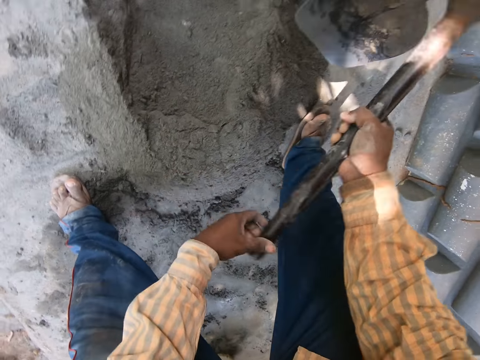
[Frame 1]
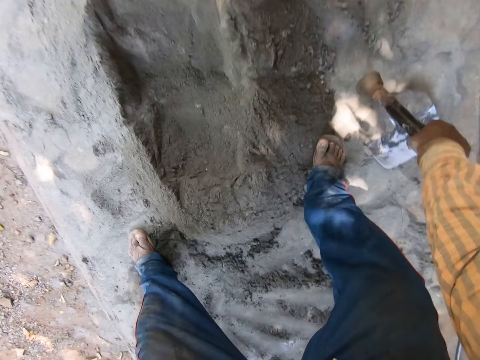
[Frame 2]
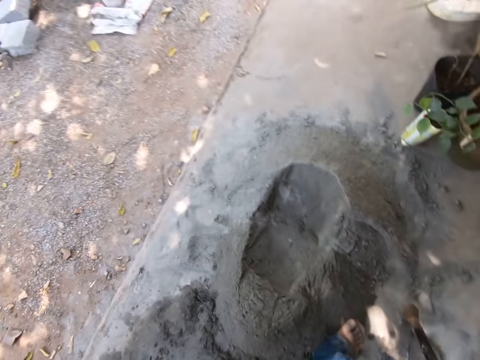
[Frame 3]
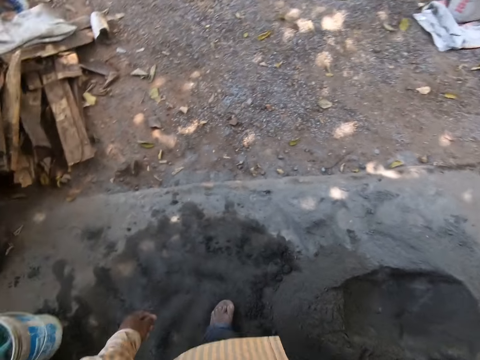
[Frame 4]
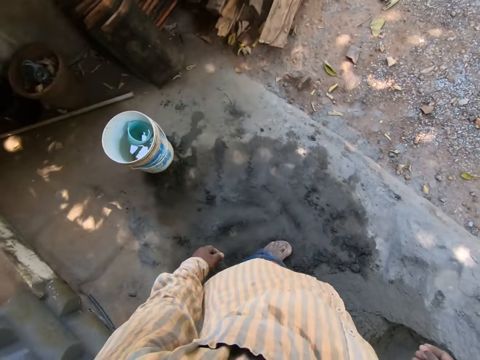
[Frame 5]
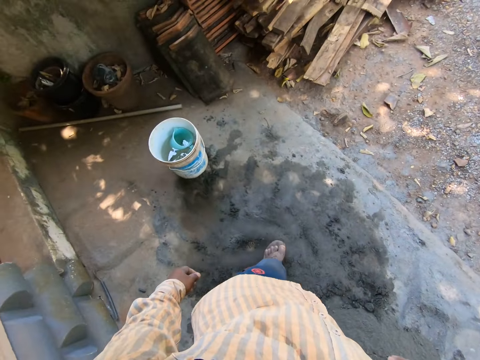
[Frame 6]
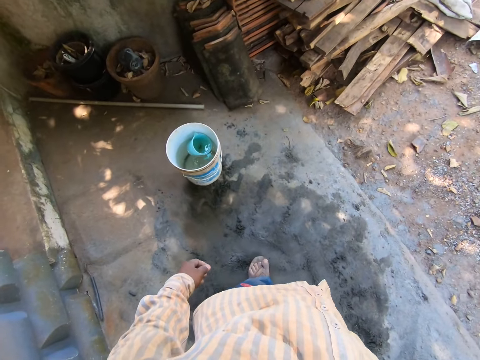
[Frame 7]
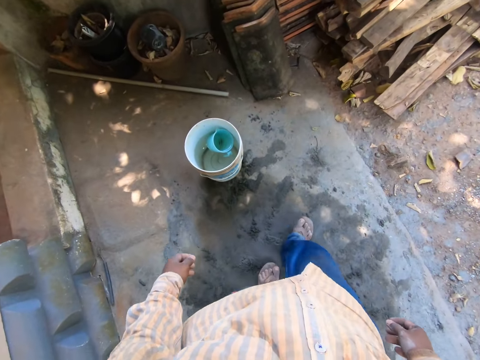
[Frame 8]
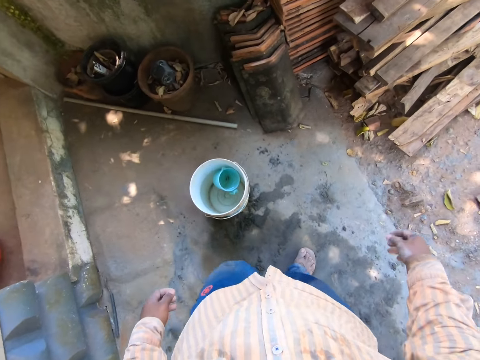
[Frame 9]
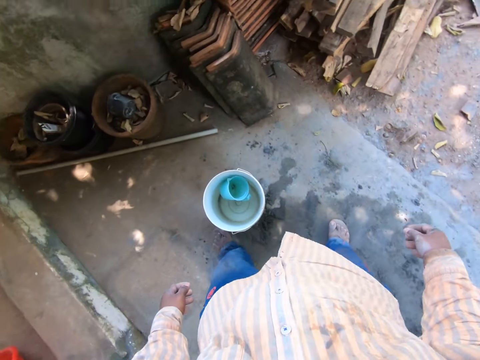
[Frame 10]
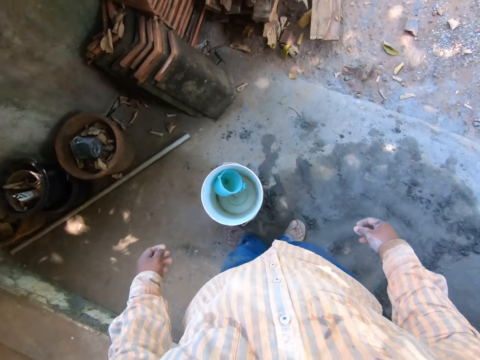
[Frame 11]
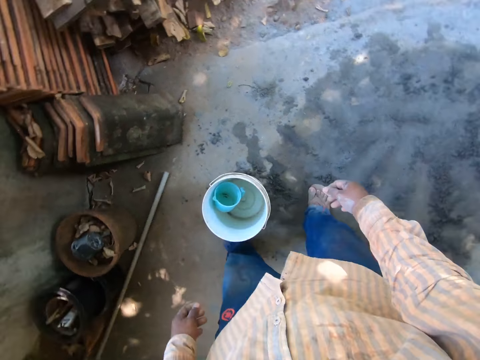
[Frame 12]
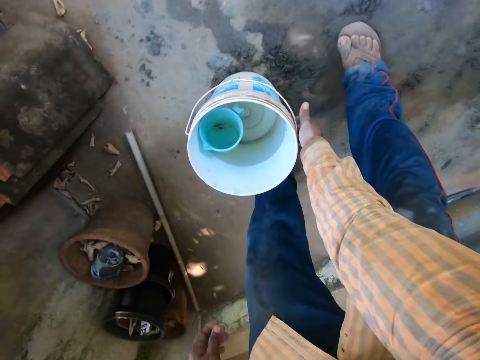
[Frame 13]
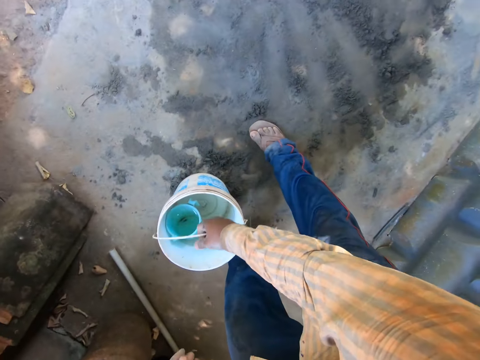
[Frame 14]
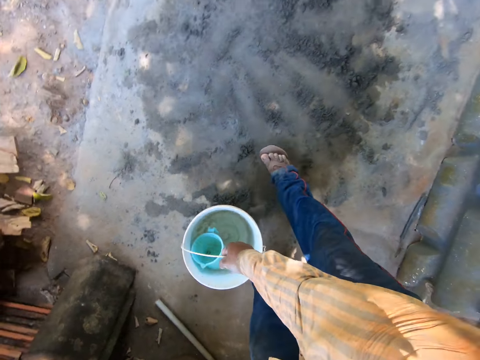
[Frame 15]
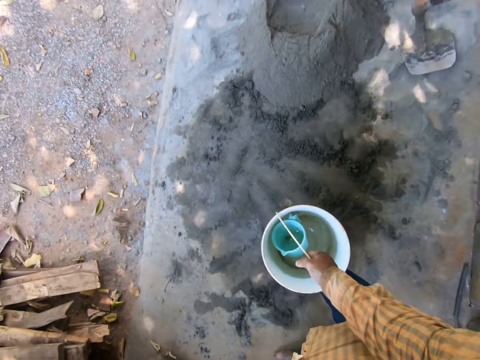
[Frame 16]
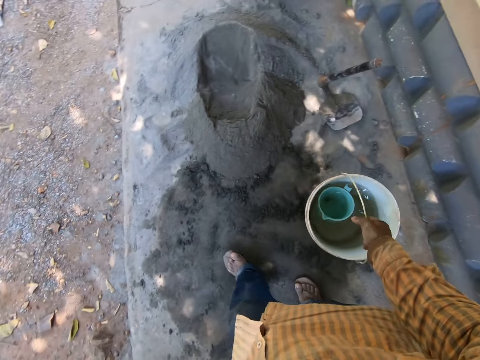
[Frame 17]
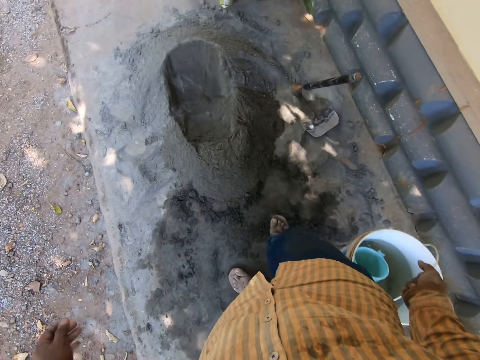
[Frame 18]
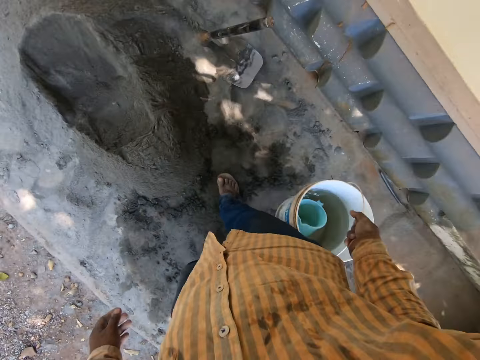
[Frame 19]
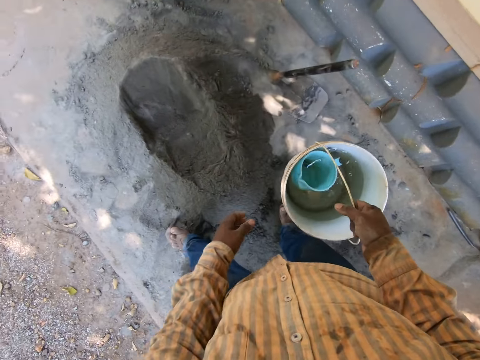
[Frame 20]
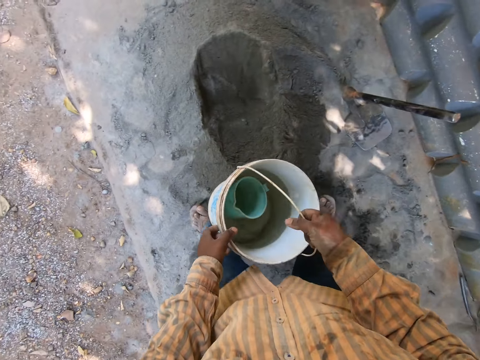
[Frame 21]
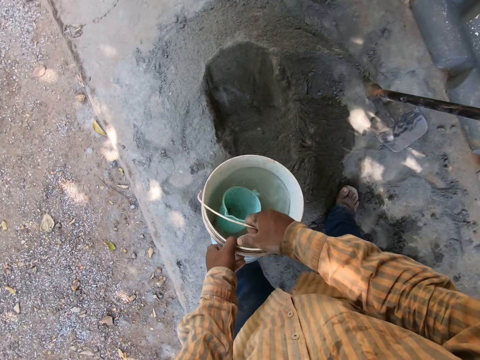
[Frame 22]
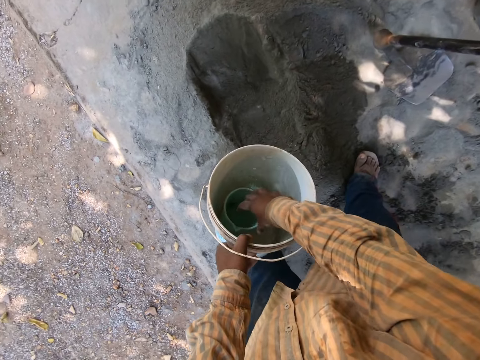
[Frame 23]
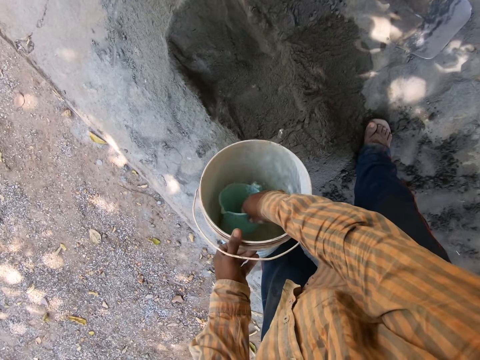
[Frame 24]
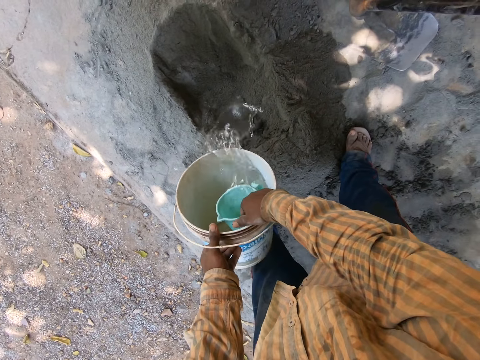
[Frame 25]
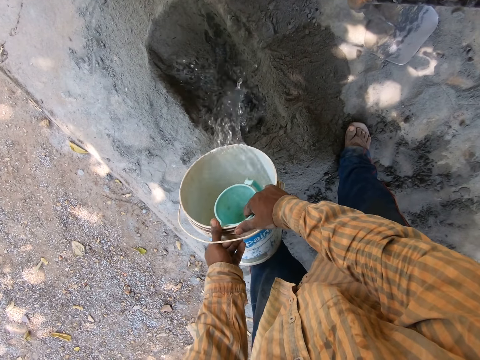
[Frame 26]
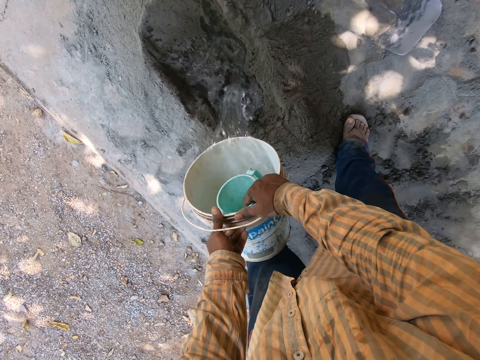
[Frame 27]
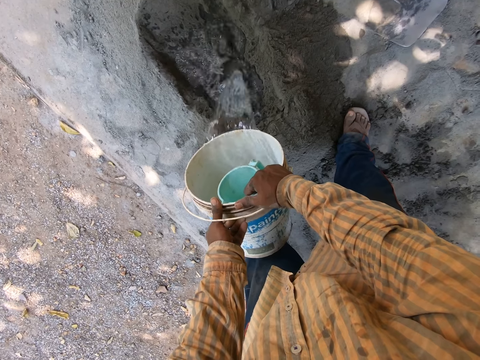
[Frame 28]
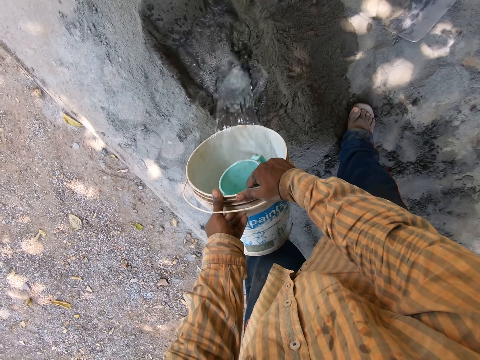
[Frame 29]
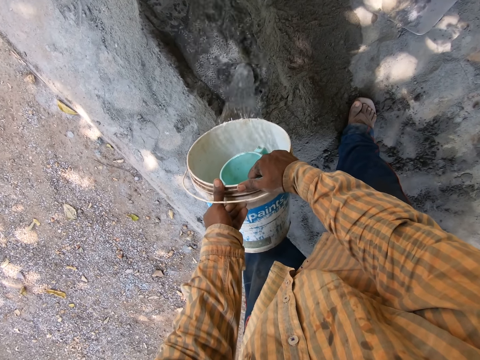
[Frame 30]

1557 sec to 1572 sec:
The camera wearer drops the hoe in his right hand on the ground. He picks up a bucket of water from the ground with his right hand. He passes the bucket of water in his right hand to his left hand. He holds a cup in the bucket of water with his right hand. He holds the bucket on the left. He pours water from the bucket on the mortar cement with both hands on the bucket.

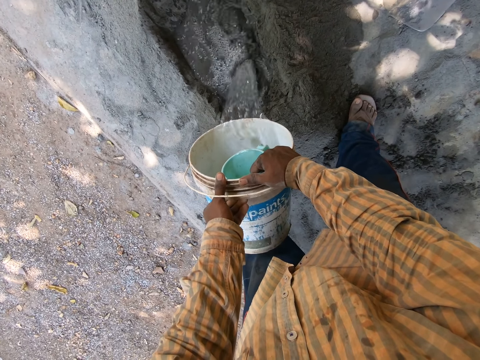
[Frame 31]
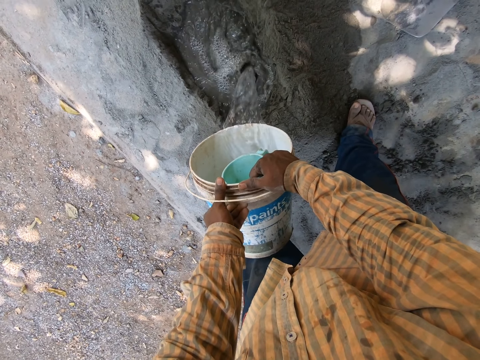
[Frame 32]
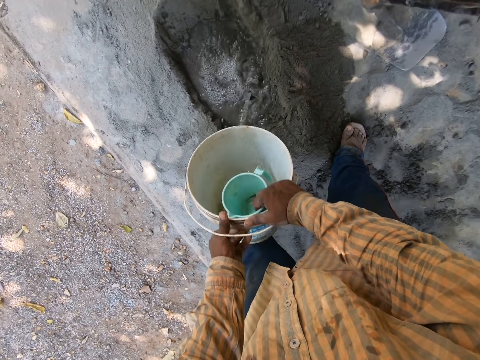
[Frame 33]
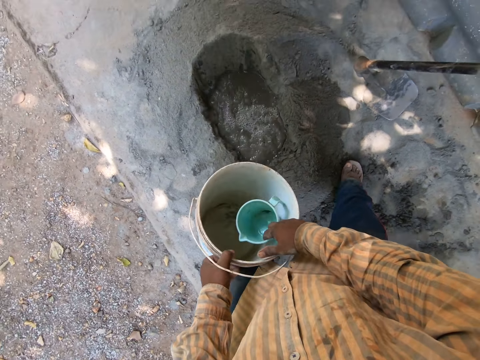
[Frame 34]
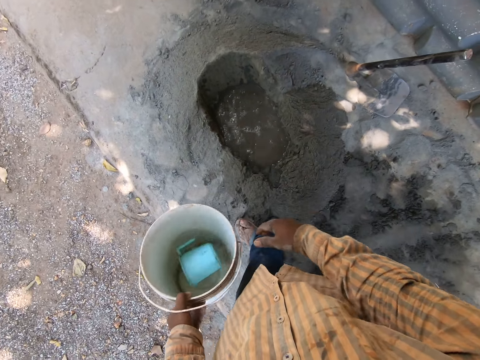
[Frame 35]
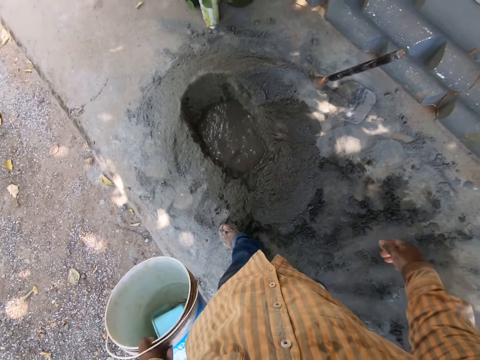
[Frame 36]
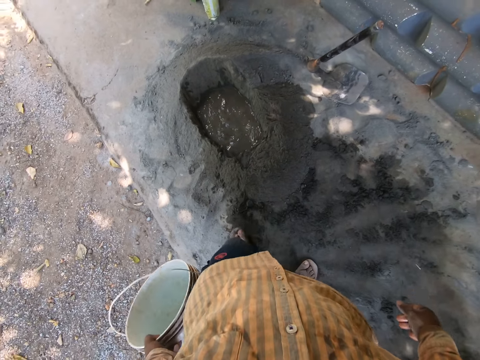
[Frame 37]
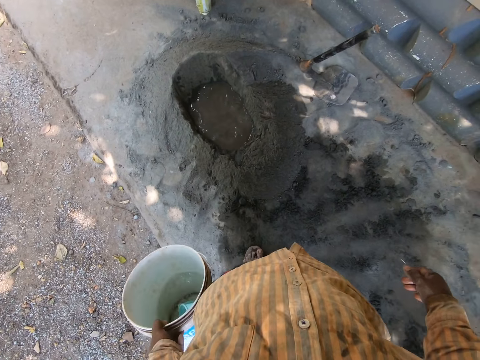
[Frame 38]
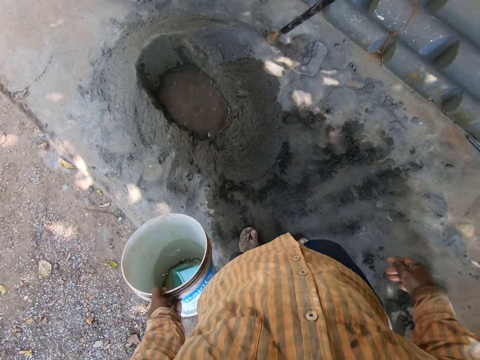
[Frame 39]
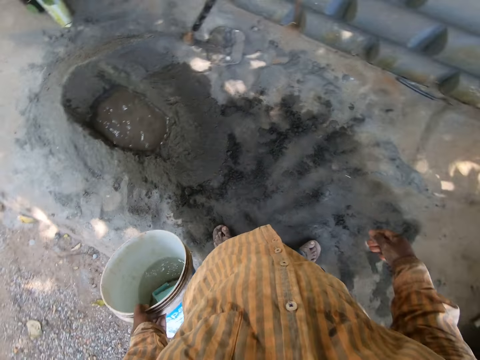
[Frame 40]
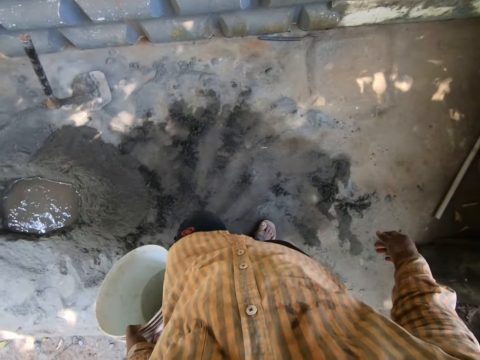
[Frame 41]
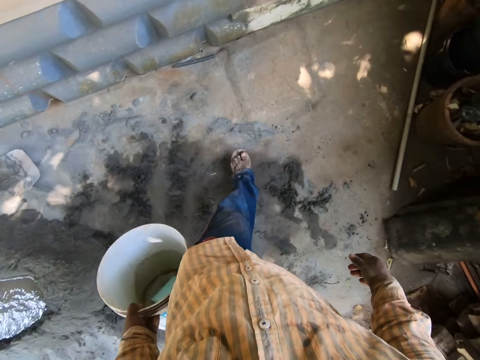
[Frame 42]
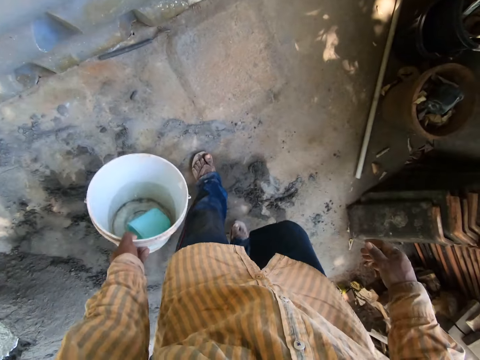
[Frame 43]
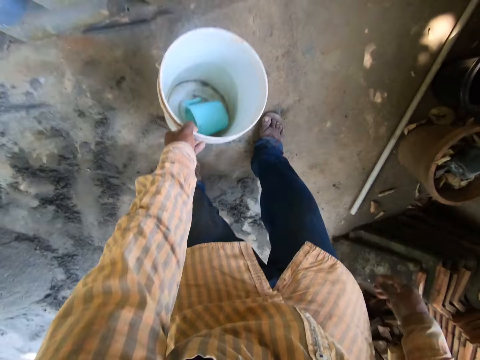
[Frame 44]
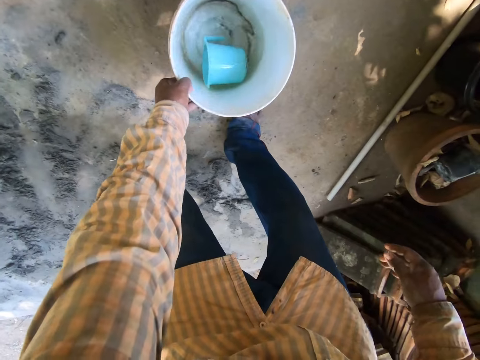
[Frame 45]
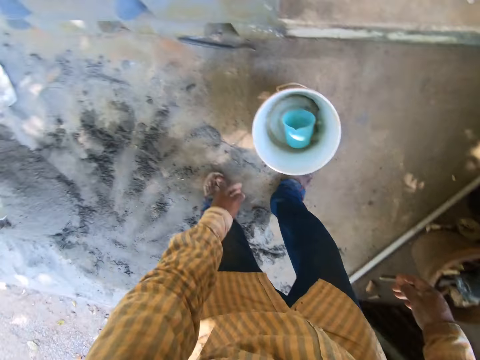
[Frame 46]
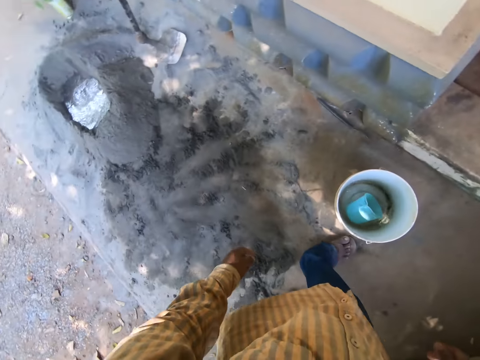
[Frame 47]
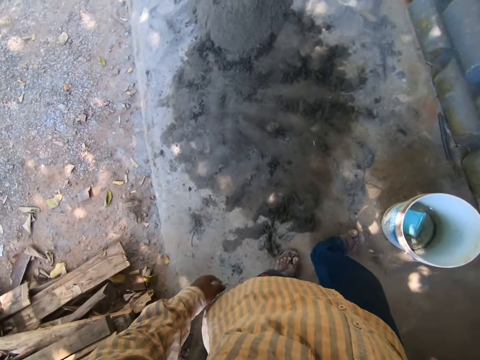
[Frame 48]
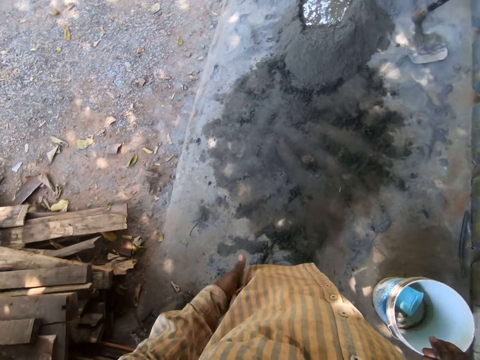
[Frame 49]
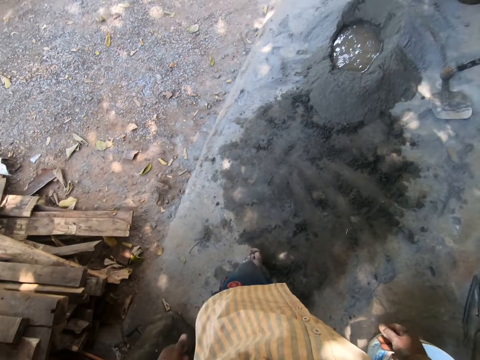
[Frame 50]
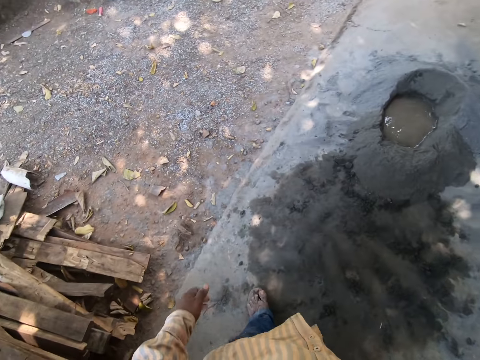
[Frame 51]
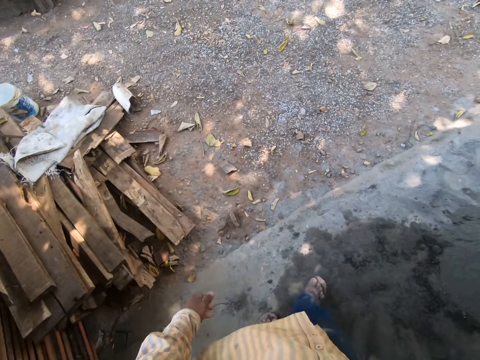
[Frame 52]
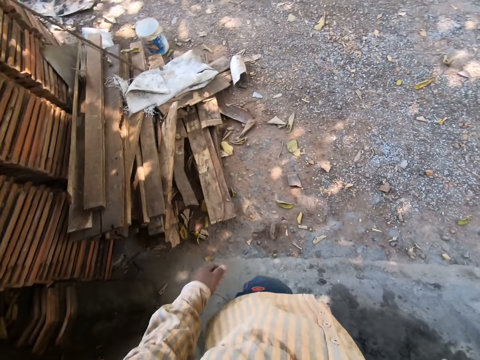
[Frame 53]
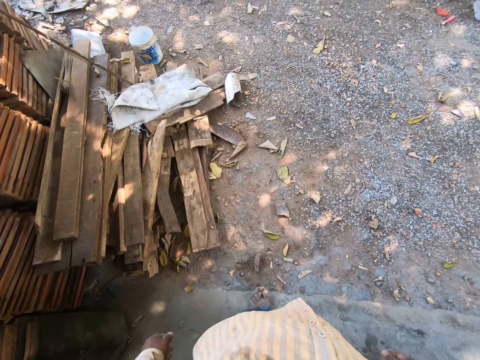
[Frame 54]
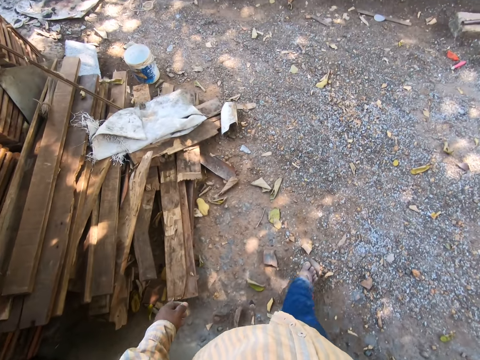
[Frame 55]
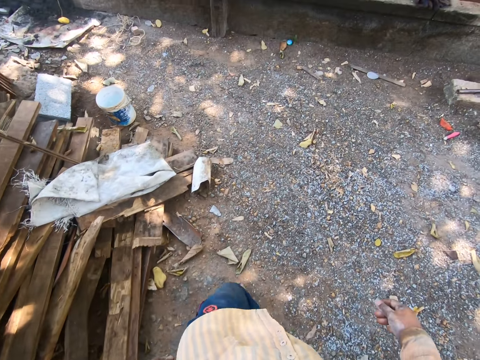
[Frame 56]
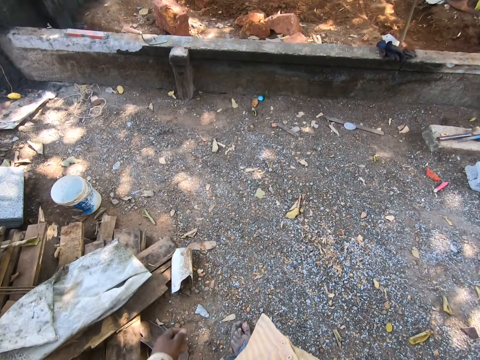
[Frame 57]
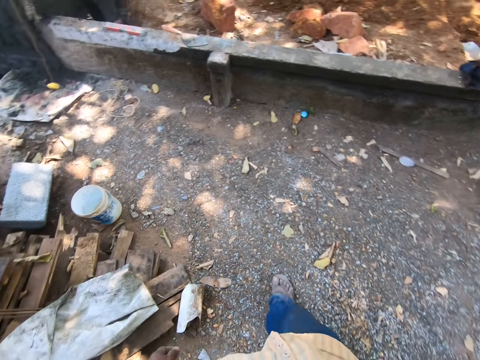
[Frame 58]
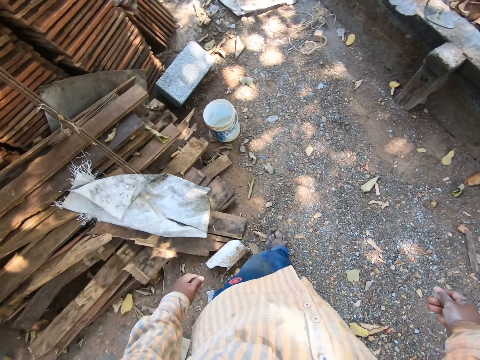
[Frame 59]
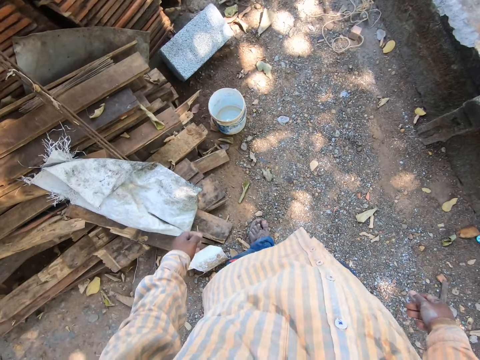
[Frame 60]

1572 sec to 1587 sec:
The camera wearer removes his right hand from the bucket of water. He drops the bucket of water on the ground with his left hand. He walks around.
